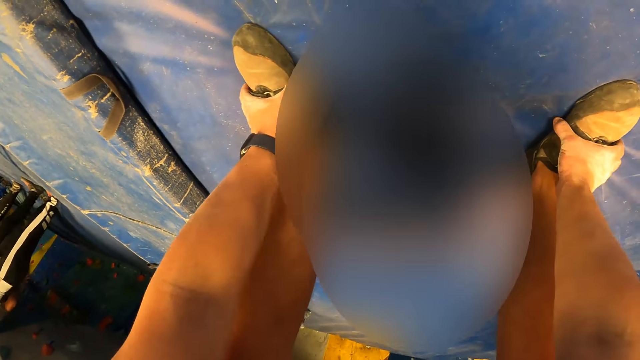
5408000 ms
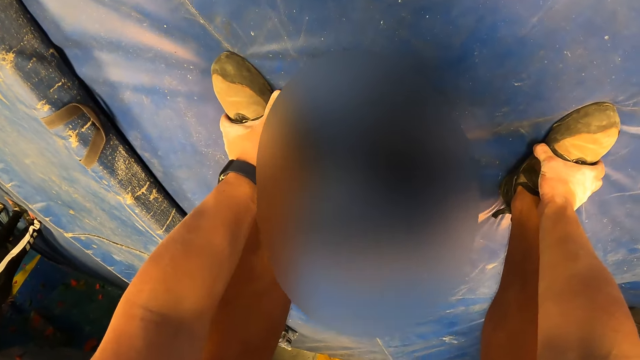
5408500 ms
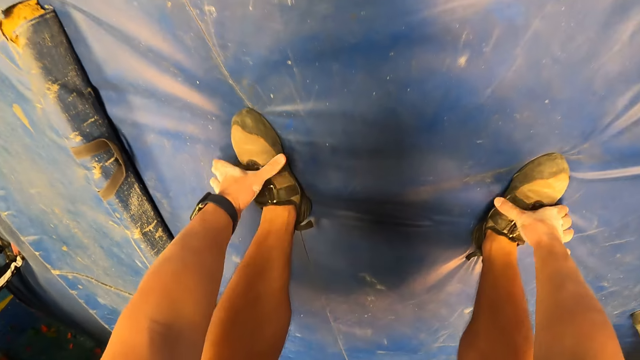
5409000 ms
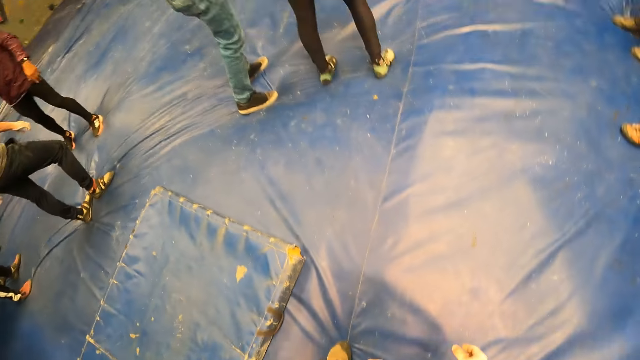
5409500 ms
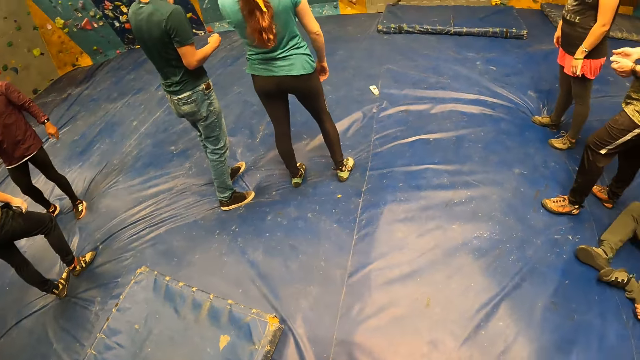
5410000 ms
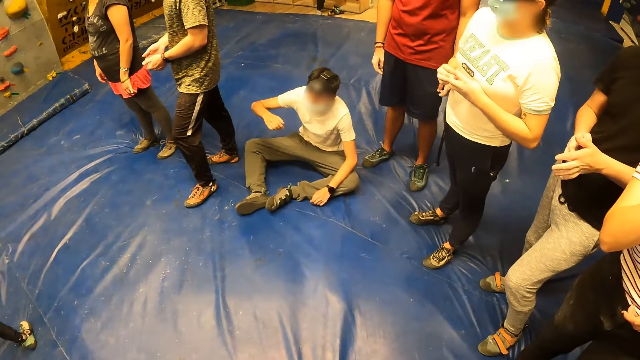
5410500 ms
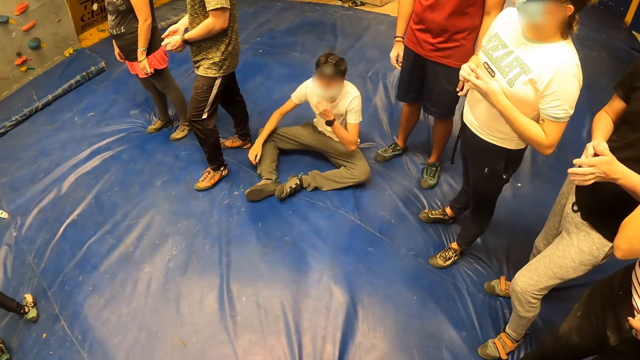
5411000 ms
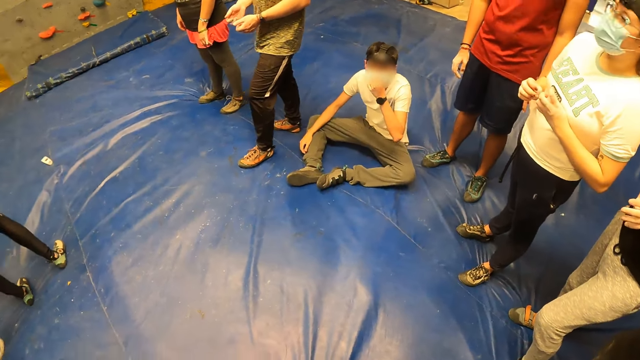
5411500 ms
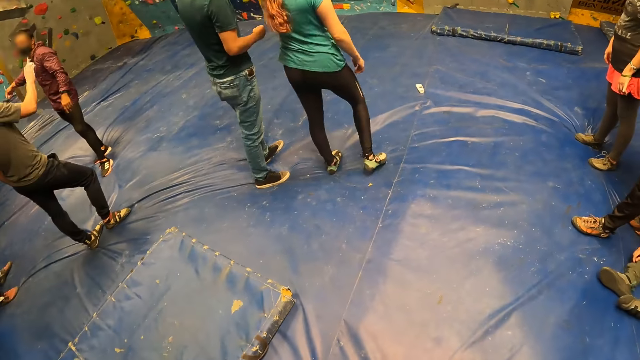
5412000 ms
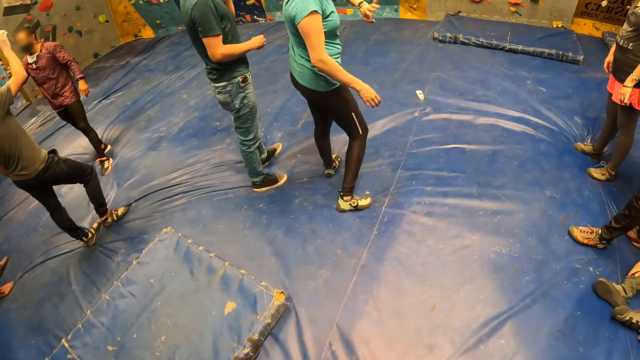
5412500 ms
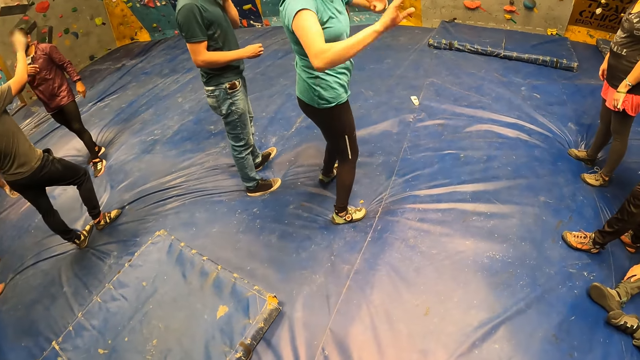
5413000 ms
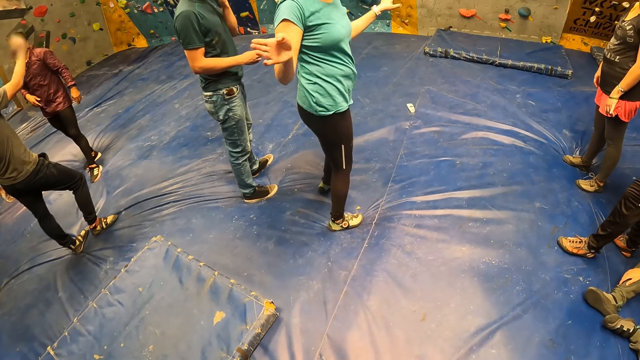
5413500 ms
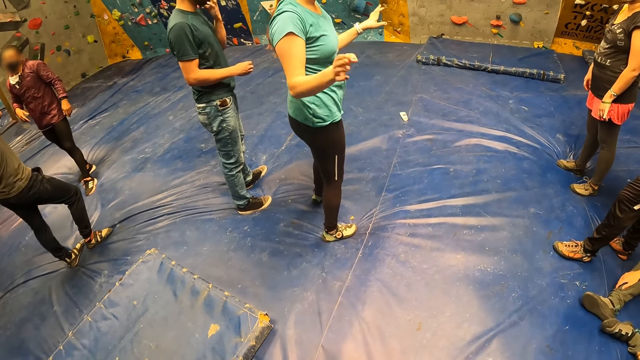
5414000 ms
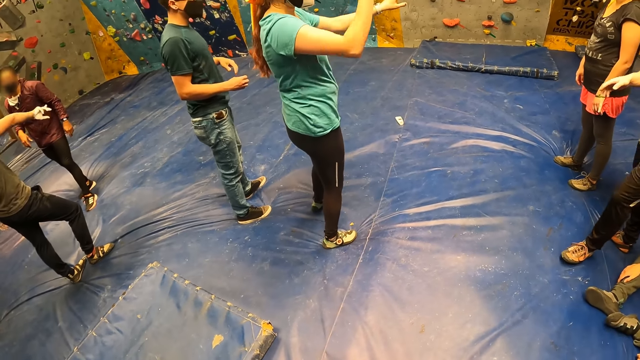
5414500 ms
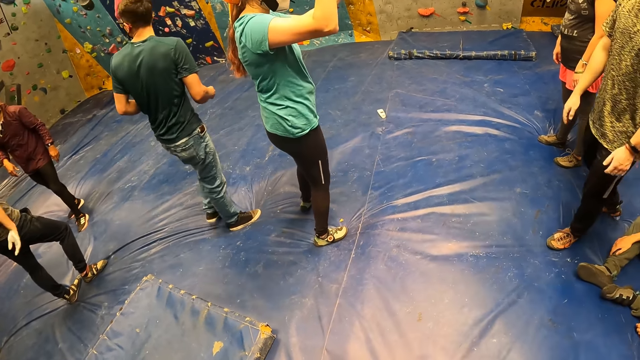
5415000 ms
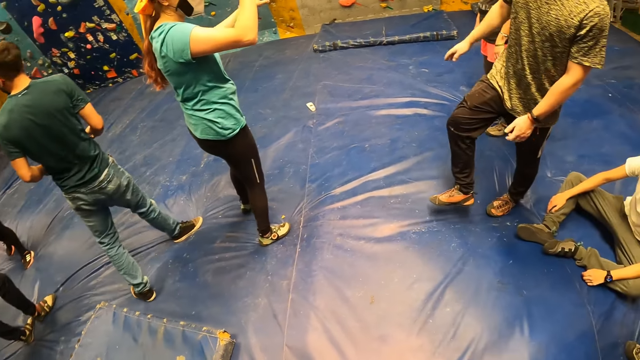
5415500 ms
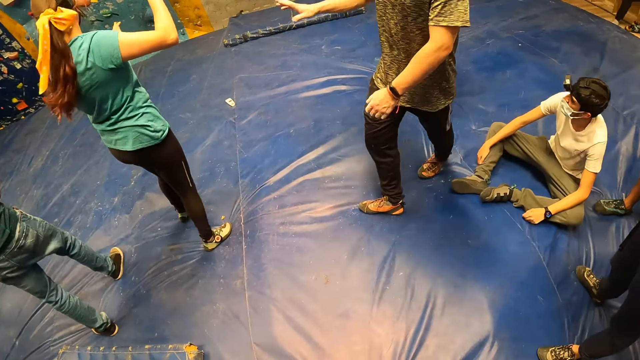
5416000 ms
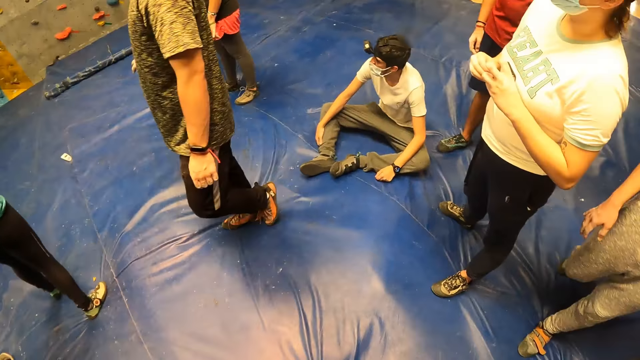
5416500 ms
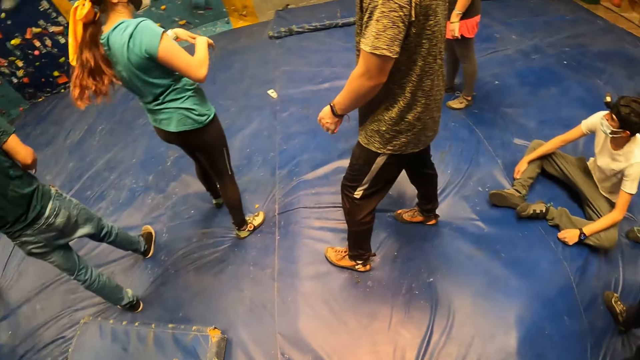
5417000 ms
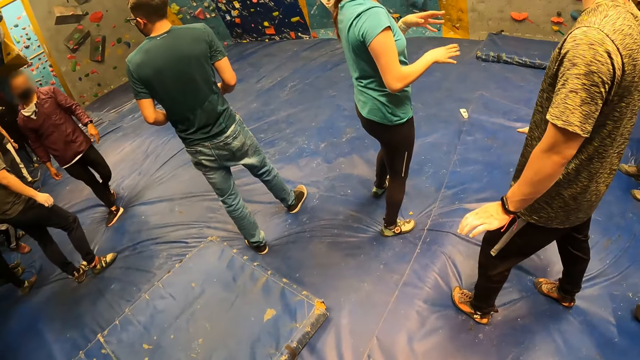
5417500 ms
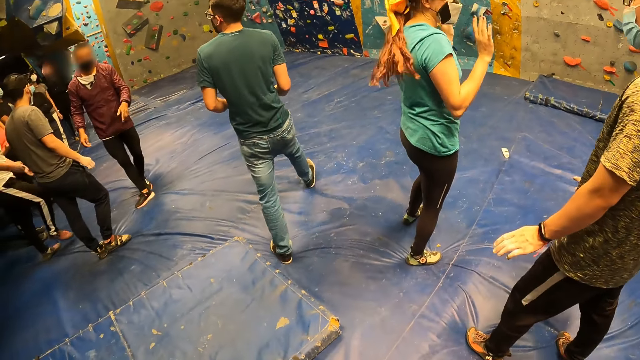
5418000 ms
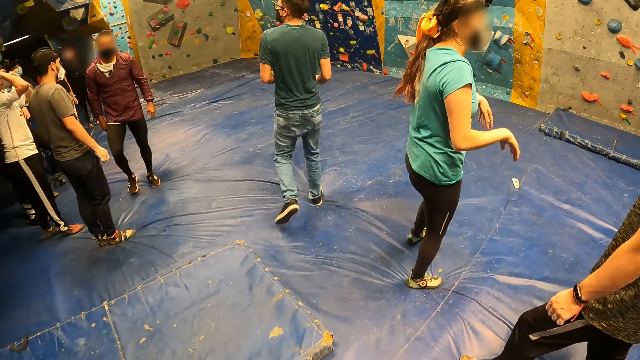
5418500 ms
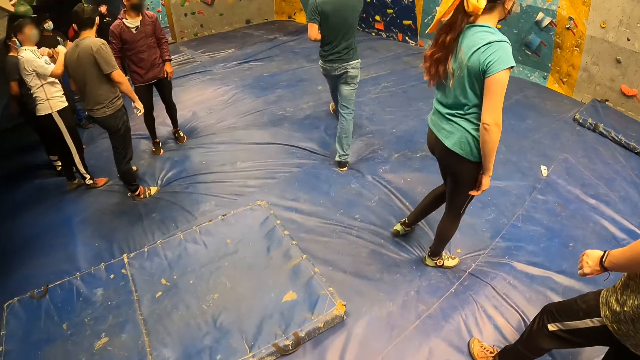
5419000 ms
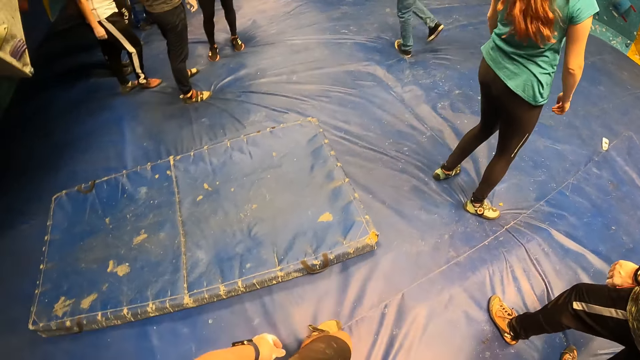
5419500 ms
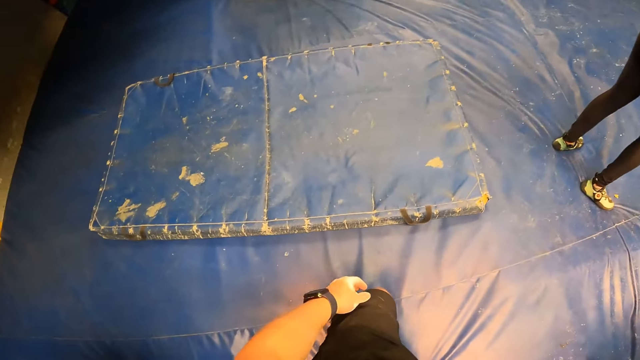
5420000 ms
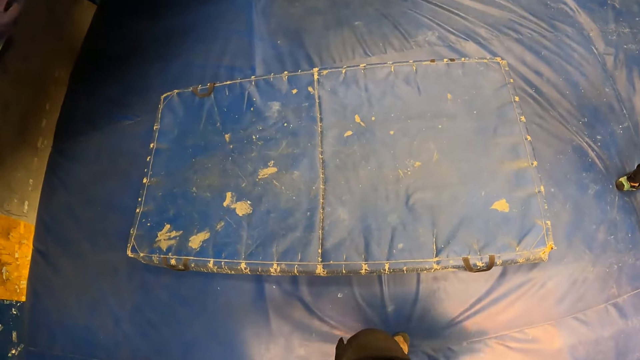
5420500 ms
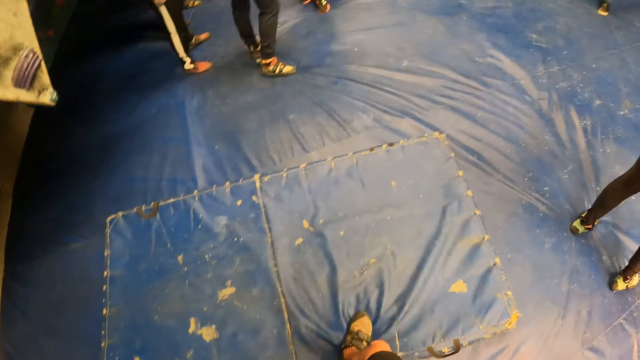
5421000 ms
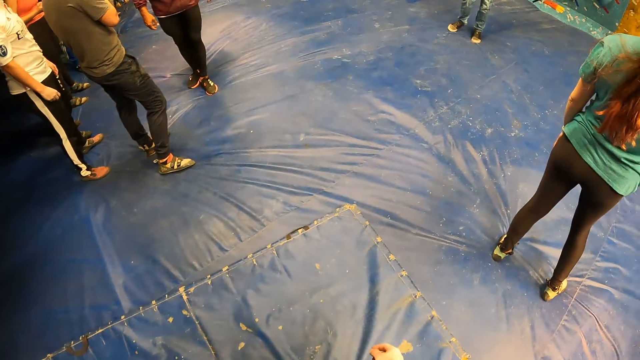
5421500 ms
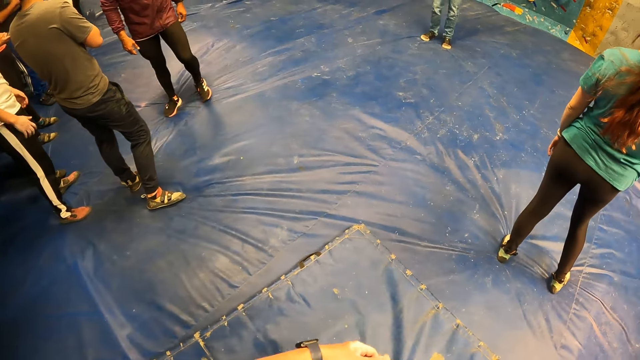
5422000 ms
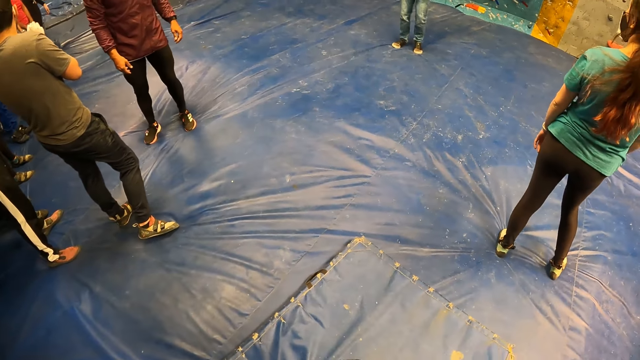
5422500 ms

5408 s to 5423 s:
The camera wearer presses the shoes. They stand up. They look around. They look around again. They move forward.

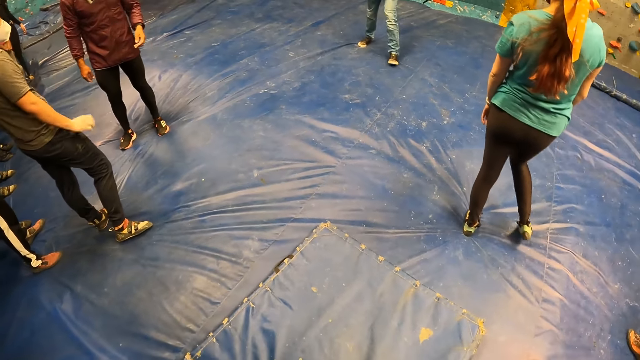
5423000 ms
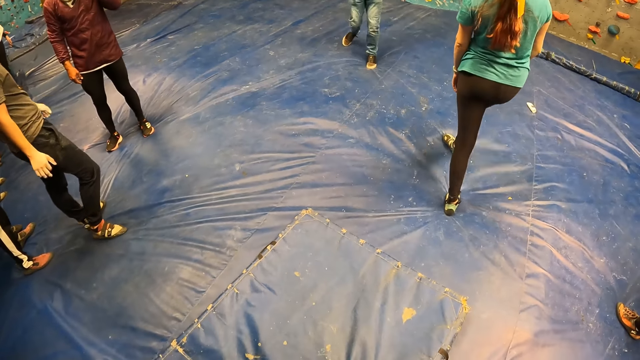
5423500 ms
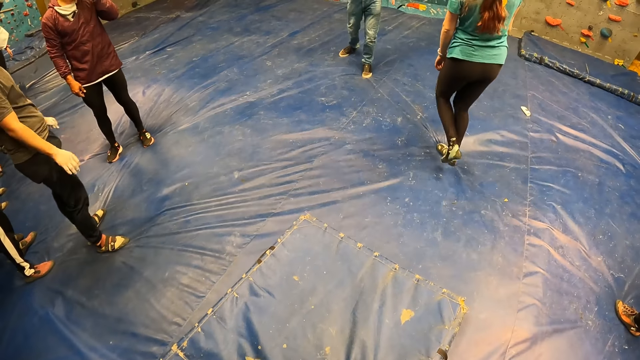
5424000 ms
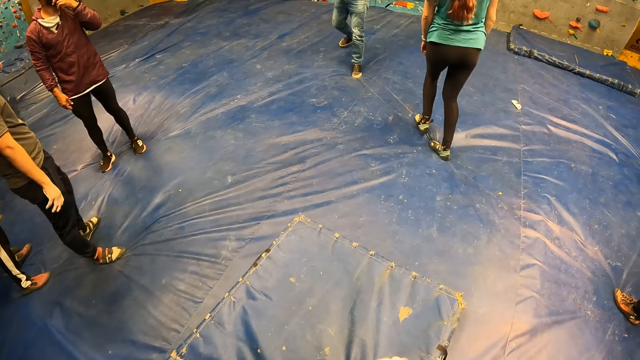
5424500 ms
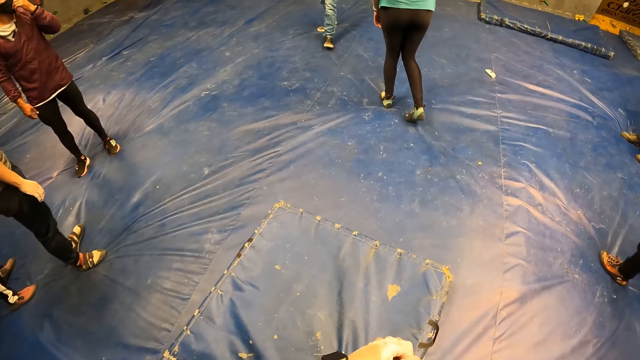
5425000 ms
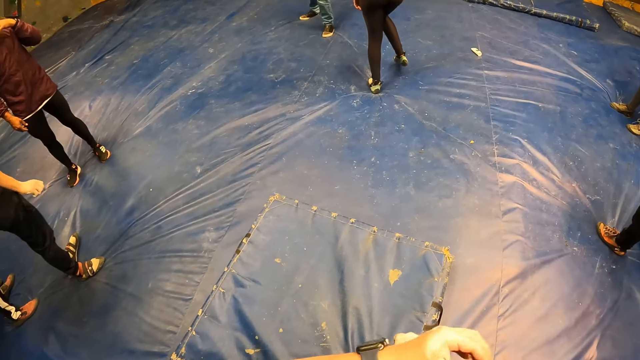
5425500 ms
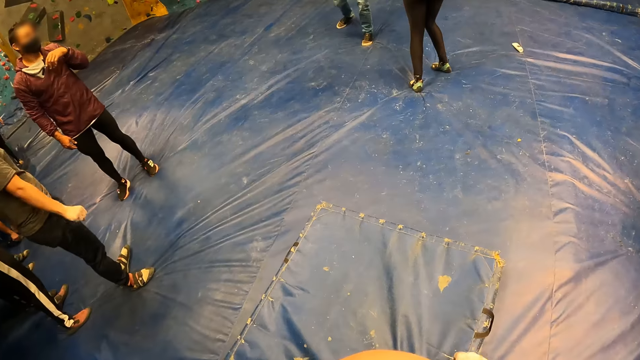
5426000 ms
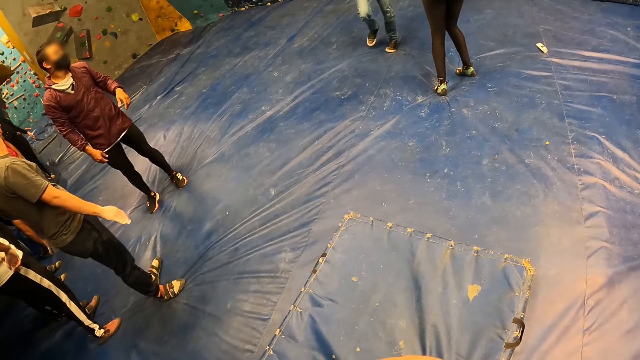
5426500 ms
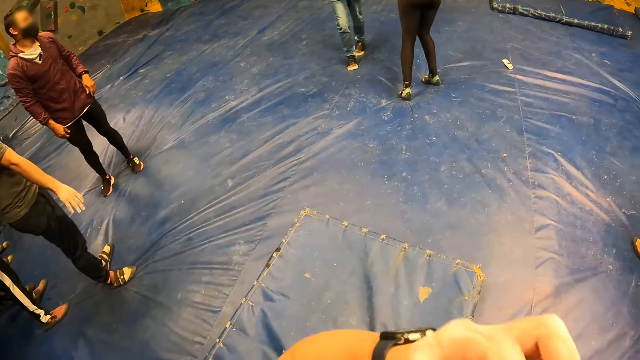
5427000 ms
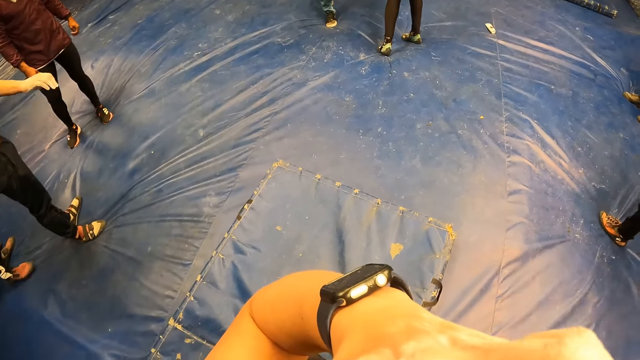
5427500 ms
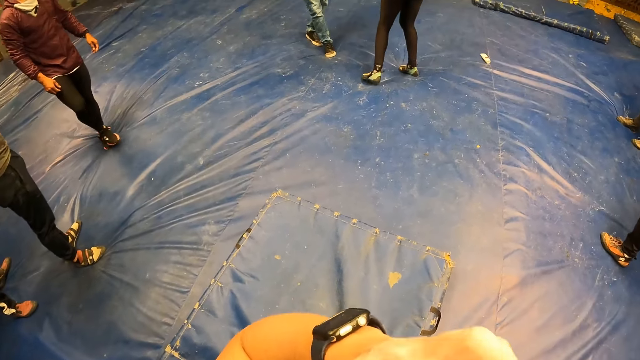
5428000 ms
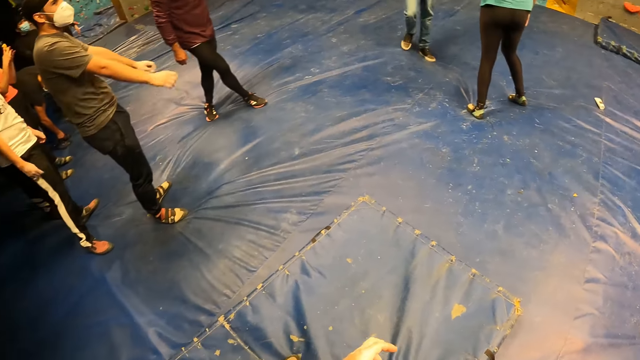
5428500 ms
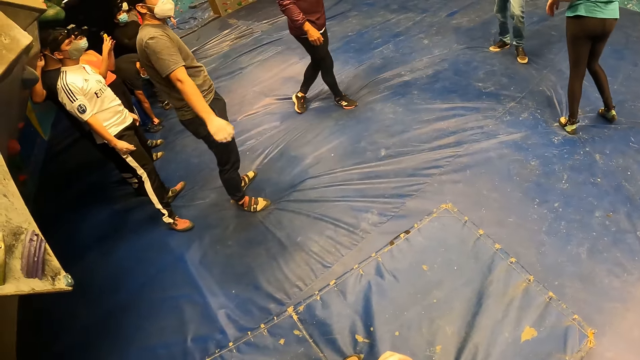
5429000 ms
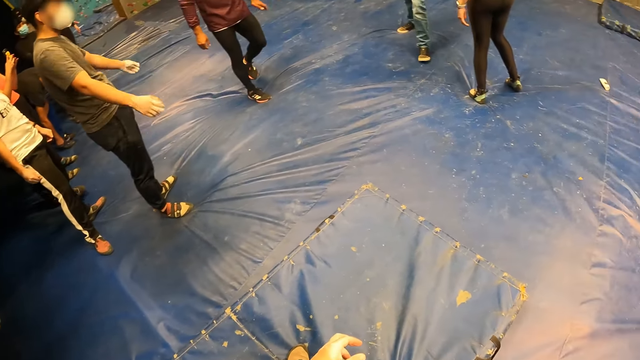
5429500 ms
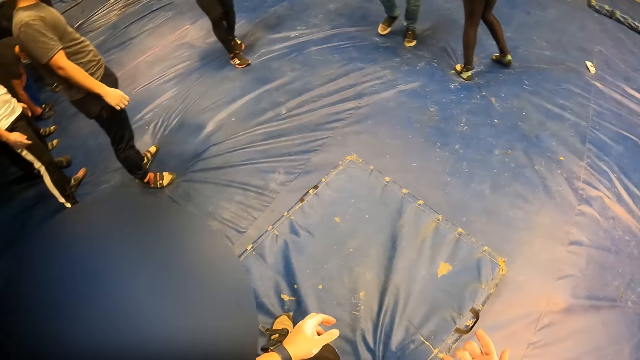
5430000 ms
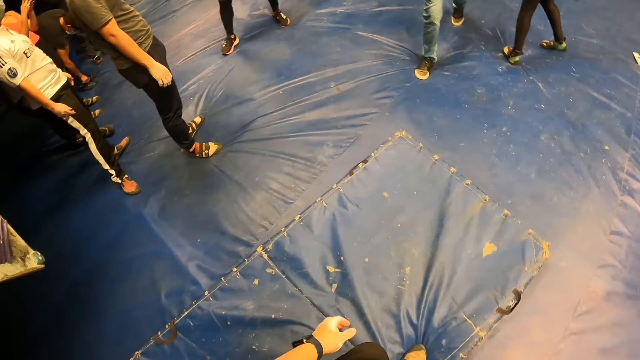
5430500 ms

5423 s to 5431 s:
The camera wearer moves the right hand. He touches his face with his left hand. He lifts the left hand.
